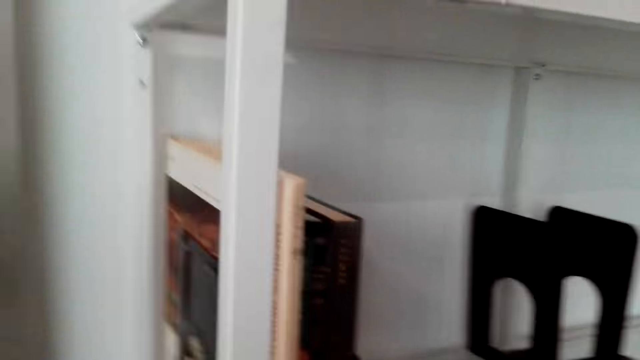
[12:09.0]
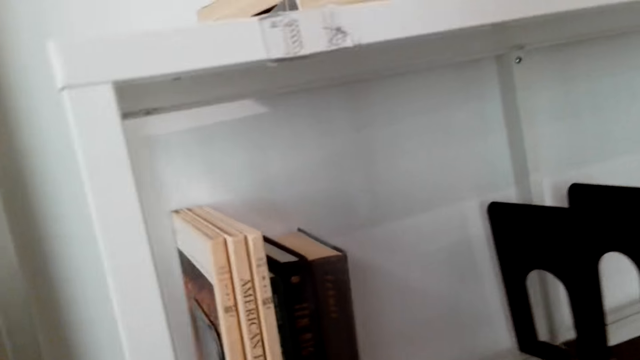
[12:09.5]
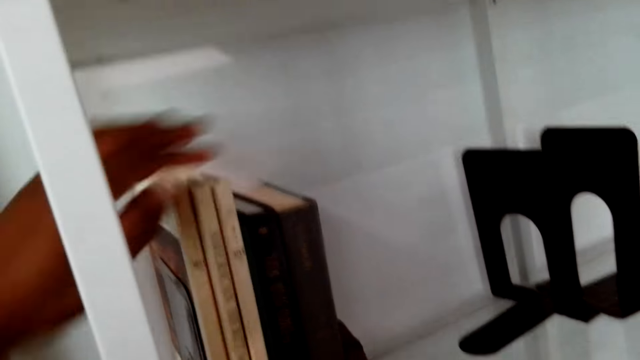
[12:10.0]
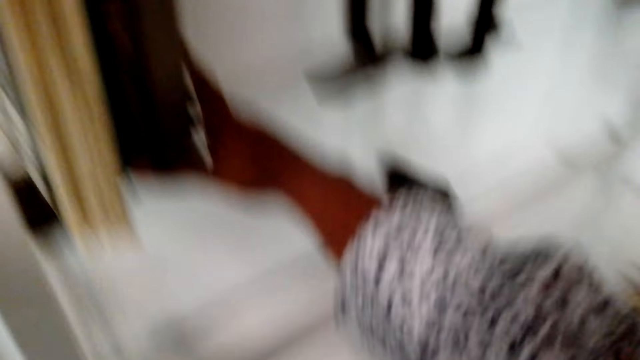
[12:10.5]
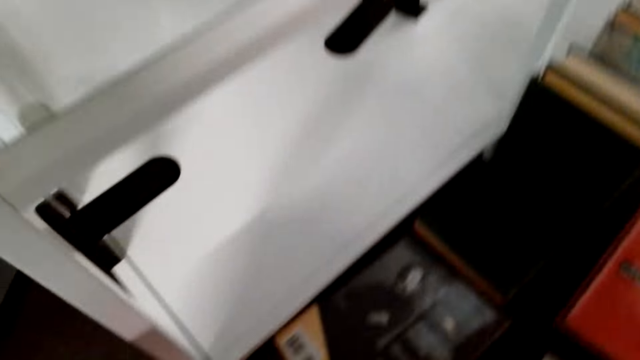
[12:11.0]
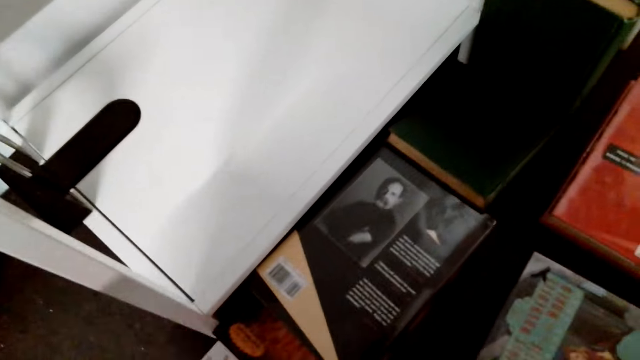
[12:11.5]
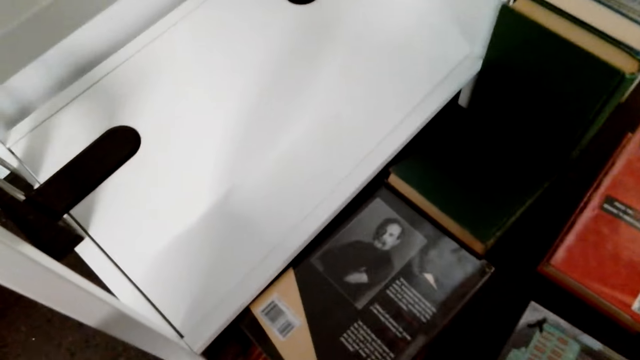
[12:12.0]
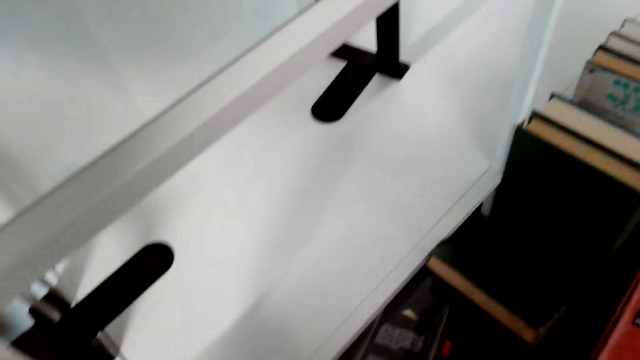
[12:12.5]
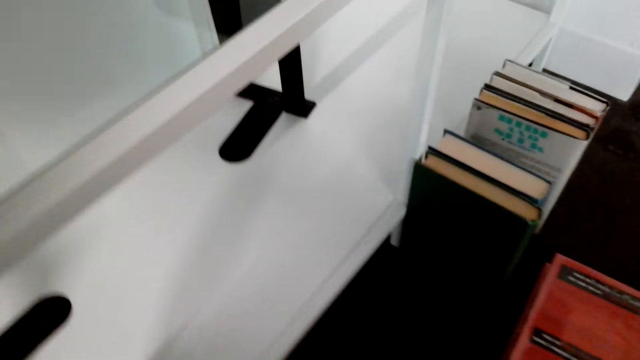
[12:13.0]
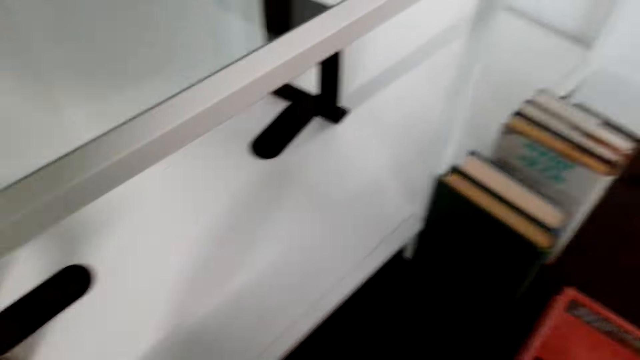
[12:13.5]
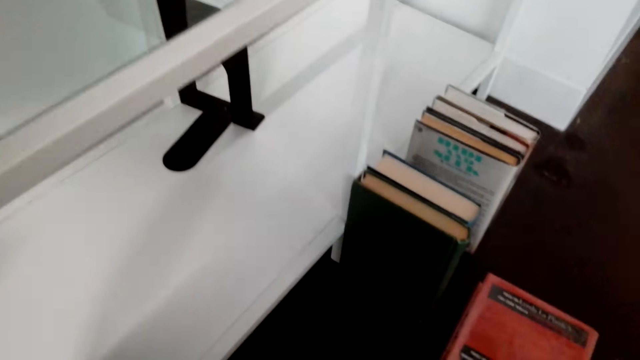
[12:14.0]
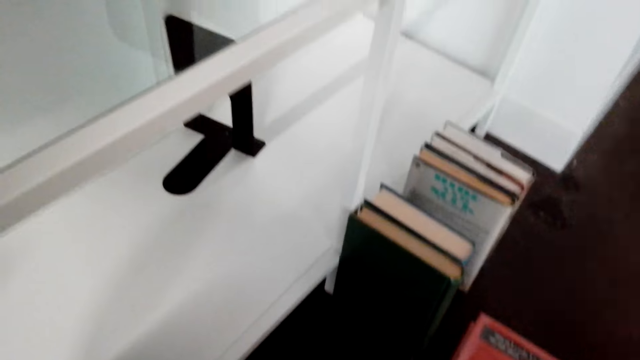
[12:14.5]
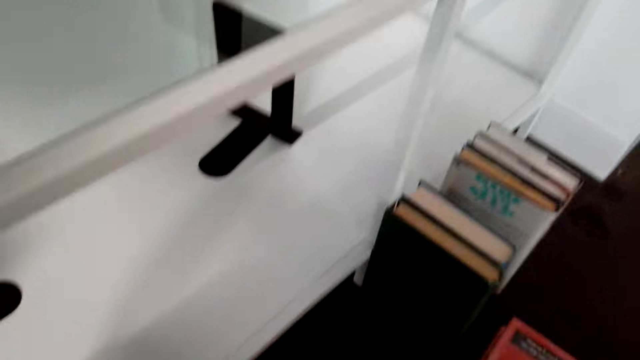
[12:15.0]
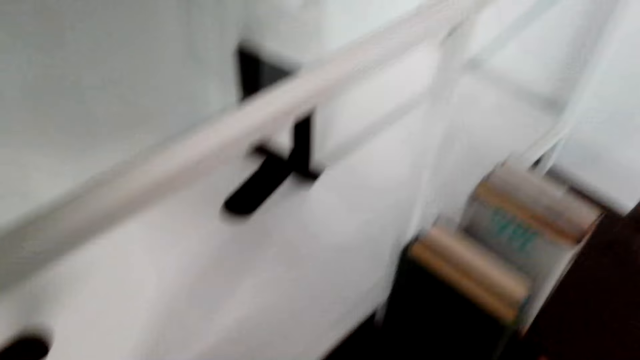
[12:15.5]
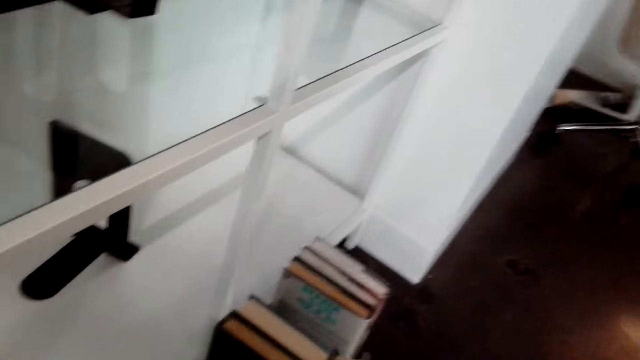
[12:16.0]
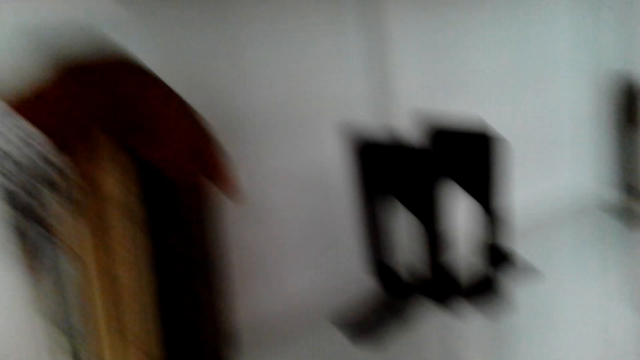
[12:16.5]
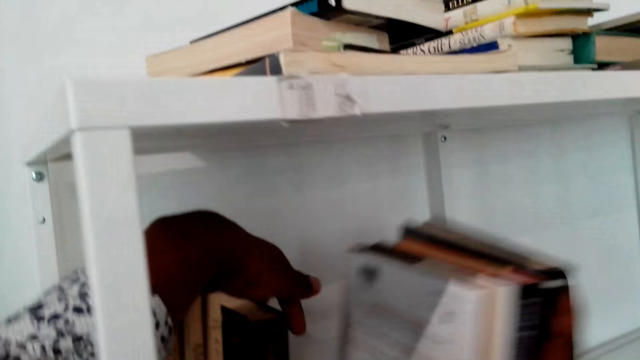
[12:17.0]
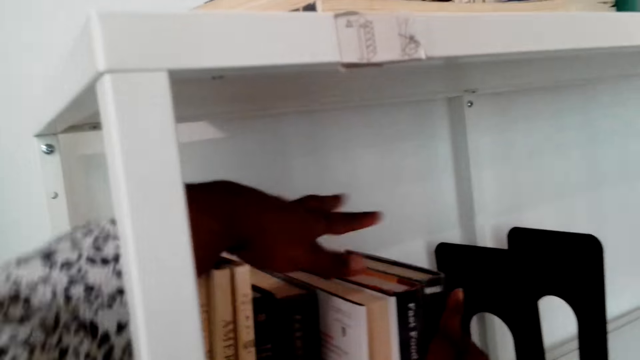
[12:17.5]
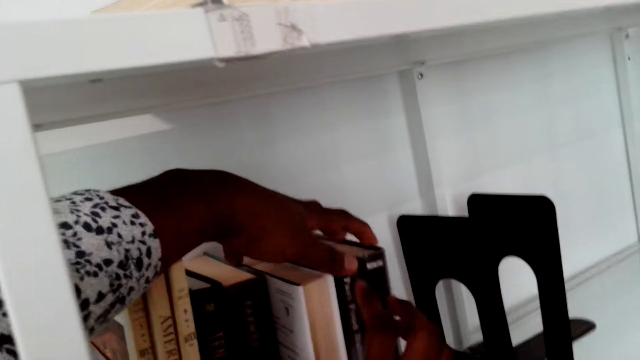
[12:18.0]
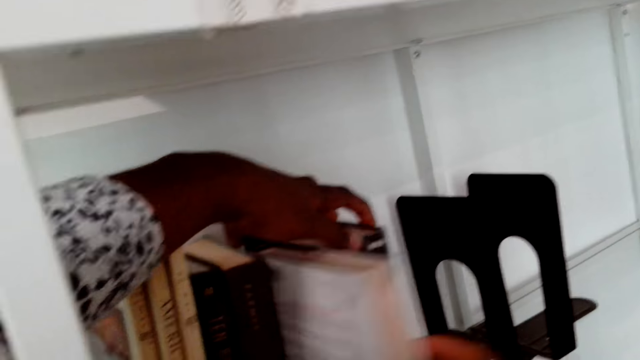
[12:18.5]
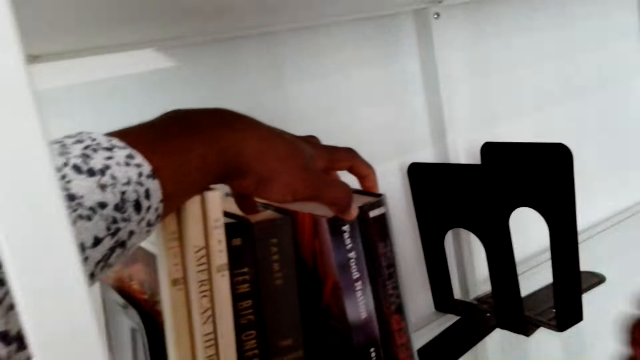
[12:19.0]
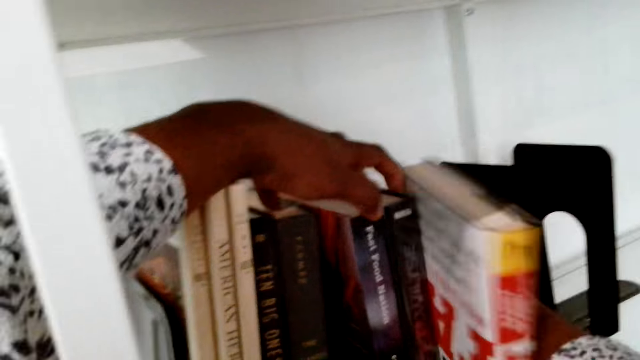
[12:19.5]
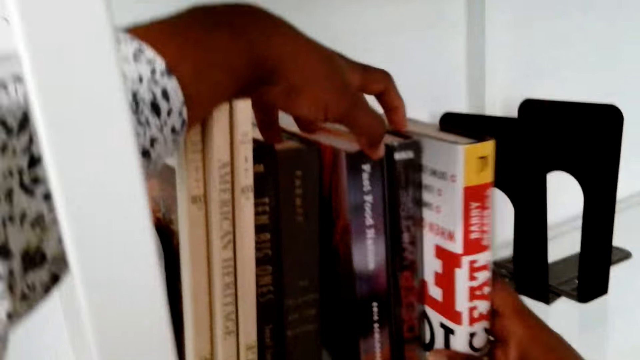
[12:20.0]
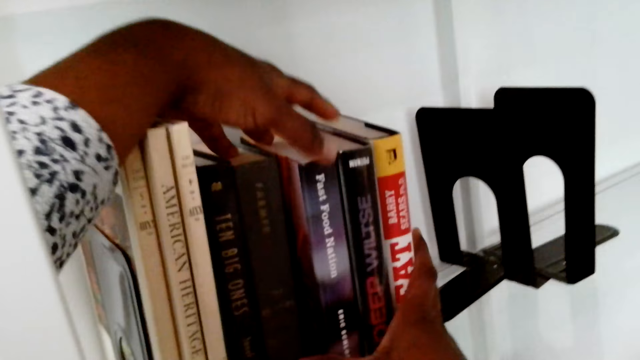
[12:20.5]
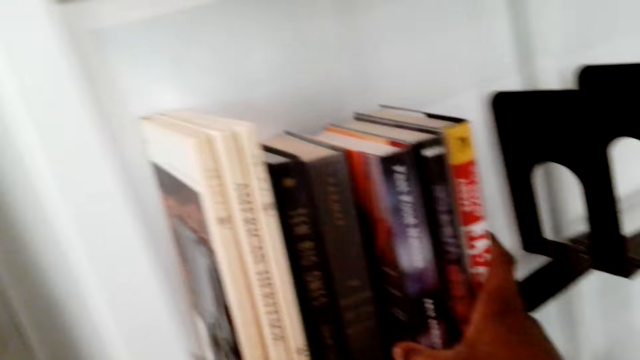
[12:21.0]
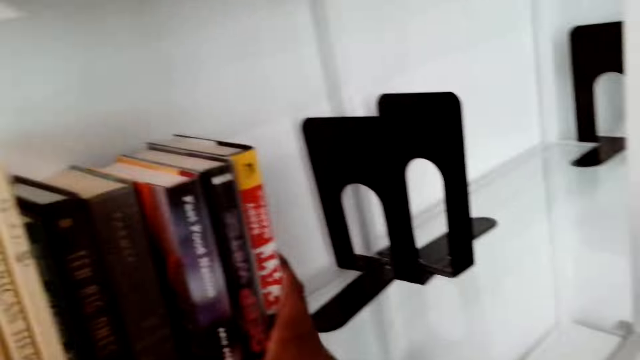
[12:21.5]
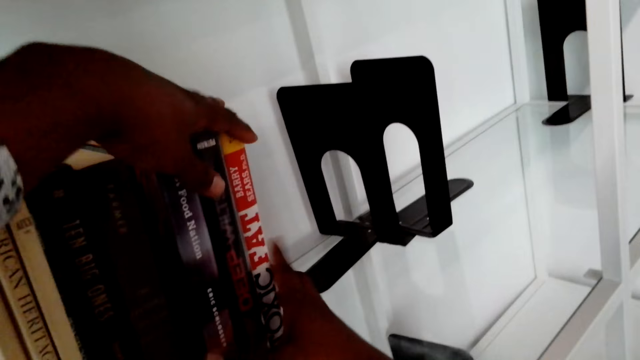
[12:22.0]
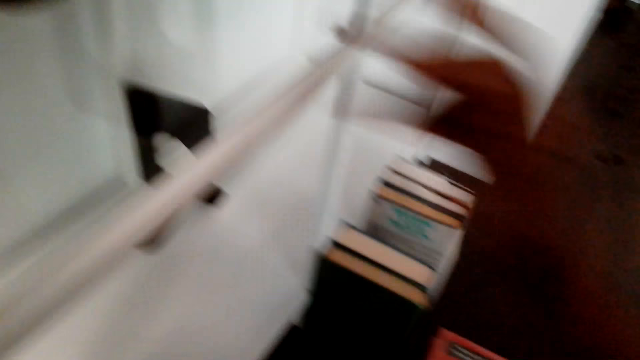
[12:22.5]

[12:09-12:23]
The camera wearer collects the books on the floor. They arrange books vertically on a shelf.

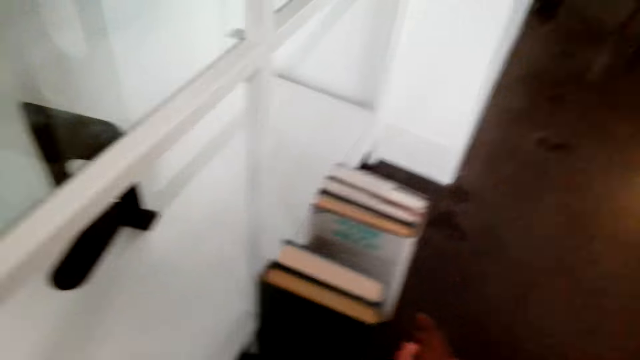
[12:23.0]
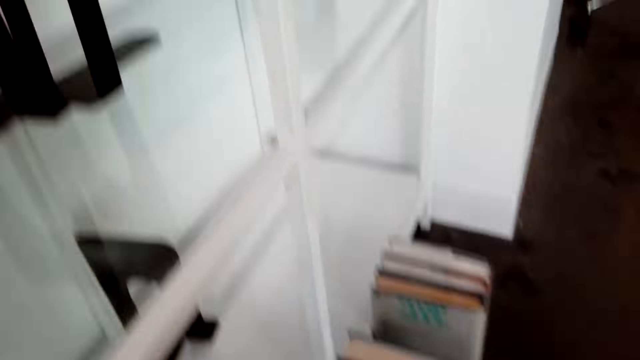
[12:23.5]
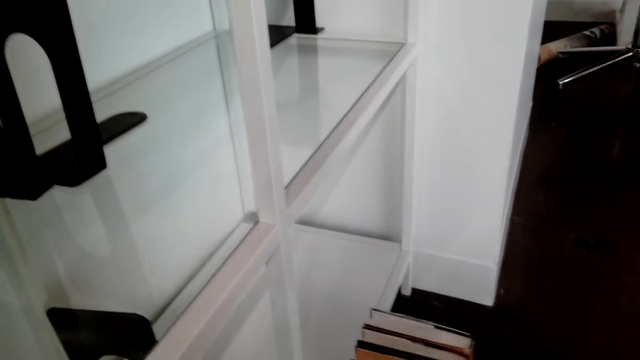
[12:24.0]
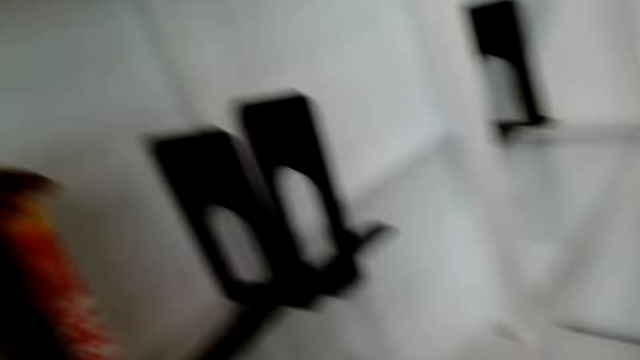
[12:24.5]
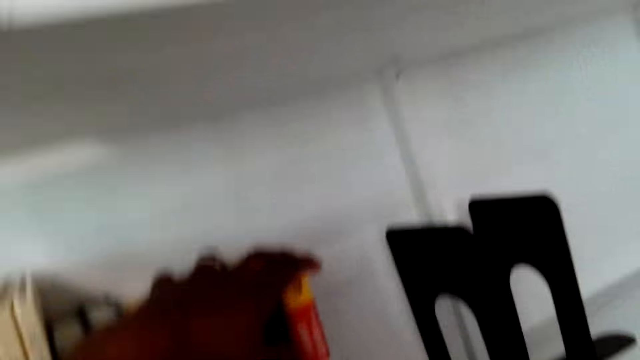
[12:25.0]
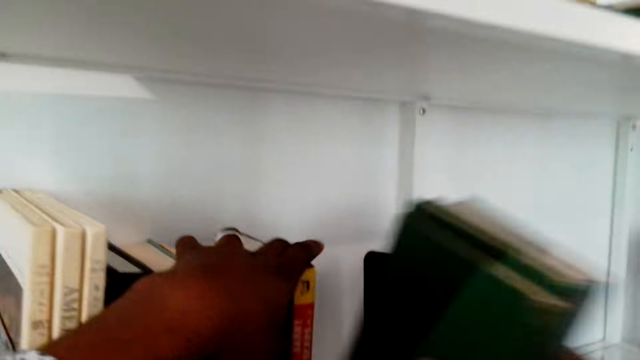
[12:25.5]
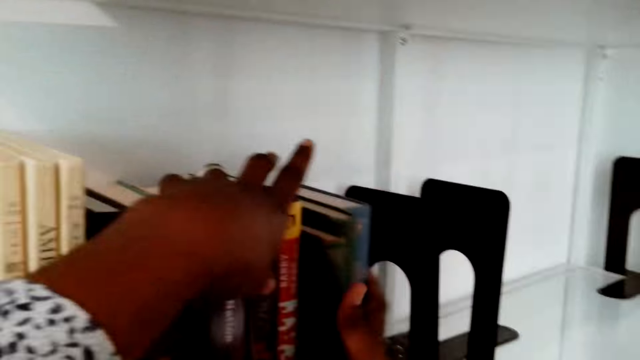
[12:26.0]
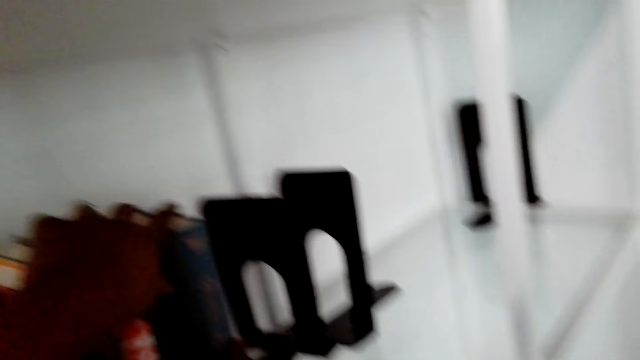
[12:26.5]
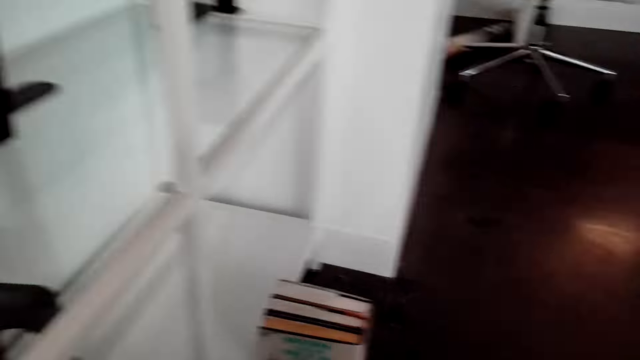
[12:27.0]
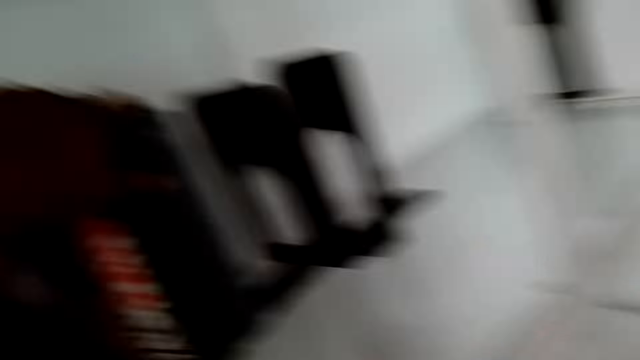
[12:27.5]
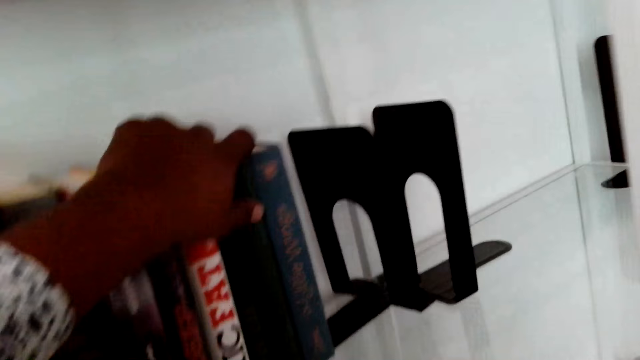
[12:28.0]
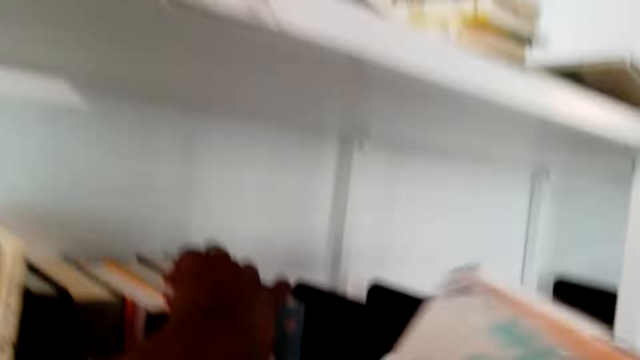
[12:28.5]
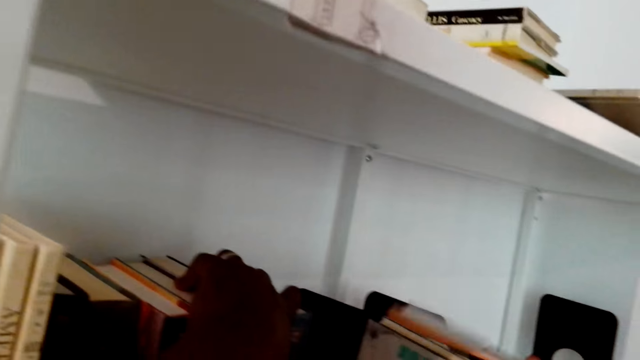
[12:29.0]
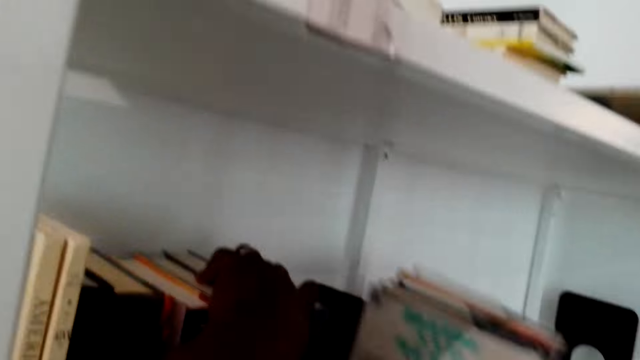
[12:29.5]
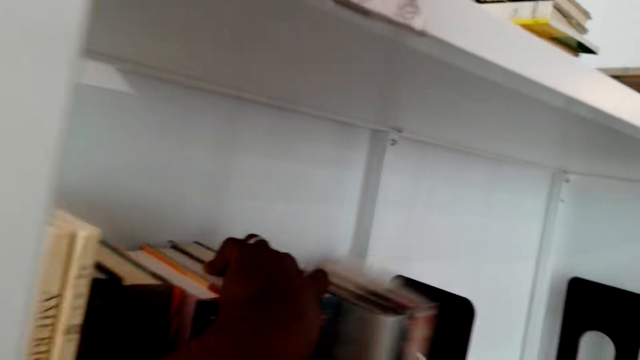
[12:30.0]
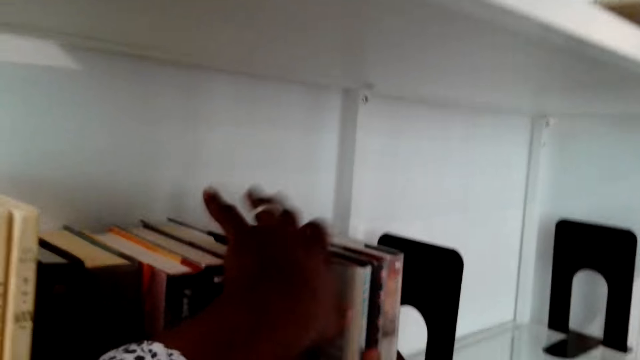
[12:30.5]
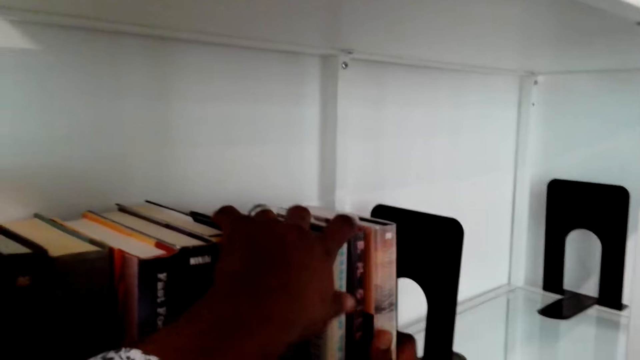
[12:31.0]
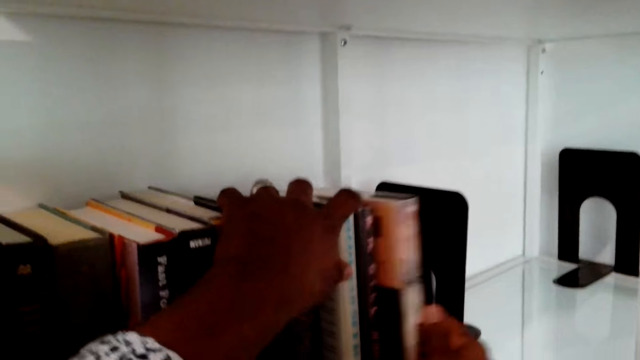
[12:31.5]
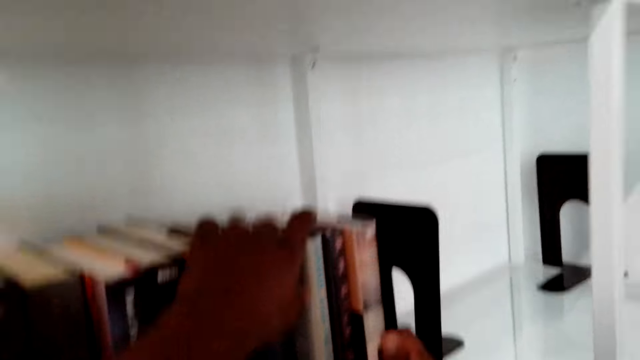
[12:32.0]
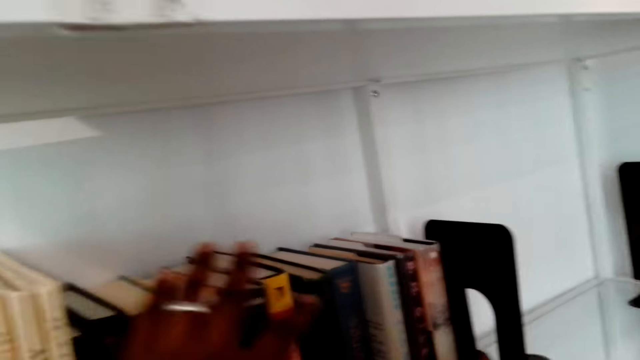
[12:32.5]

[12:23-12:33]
The camera wearer picks books from the ground. They arrange the books vertically on a shelf.
